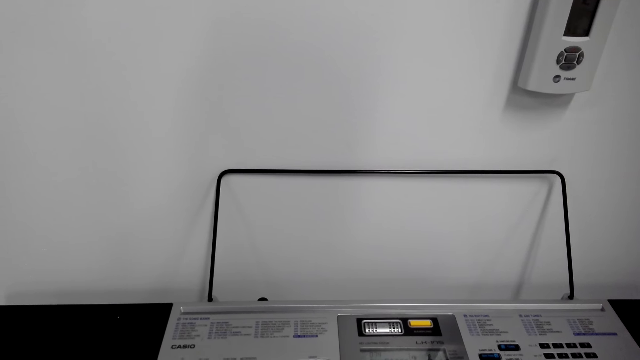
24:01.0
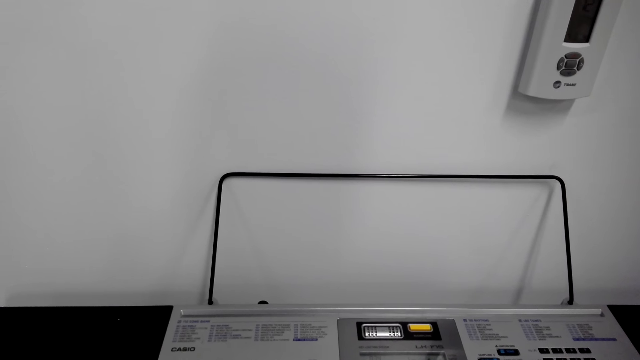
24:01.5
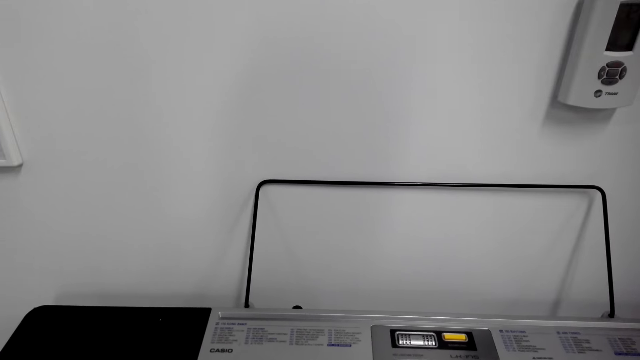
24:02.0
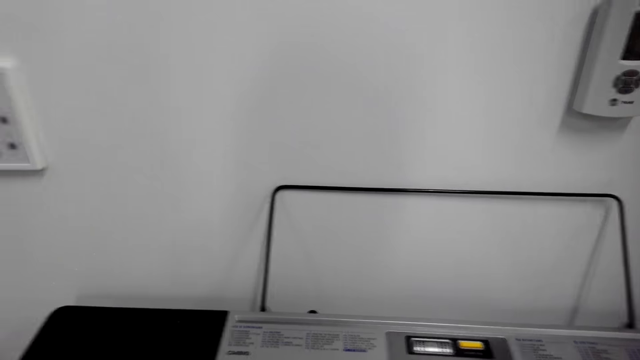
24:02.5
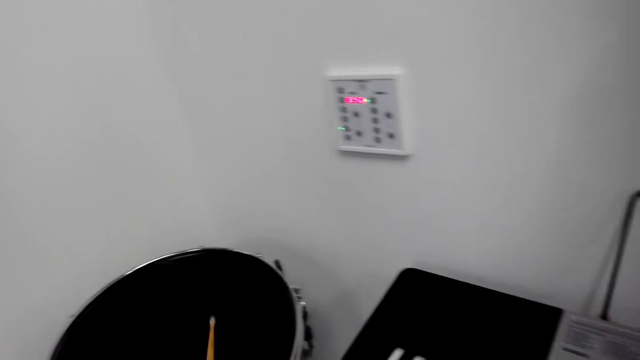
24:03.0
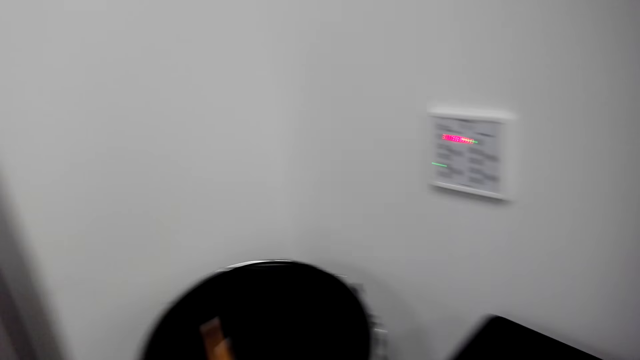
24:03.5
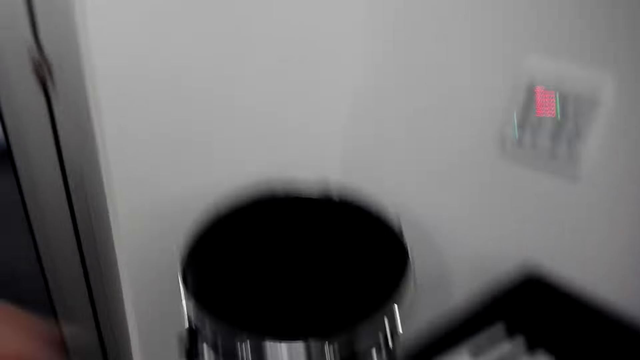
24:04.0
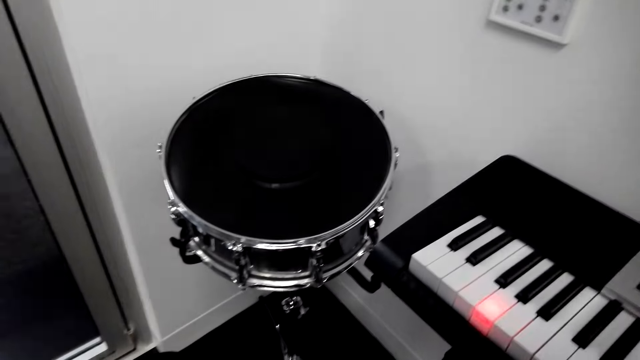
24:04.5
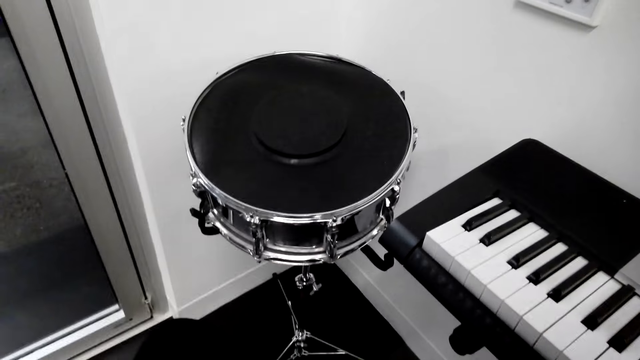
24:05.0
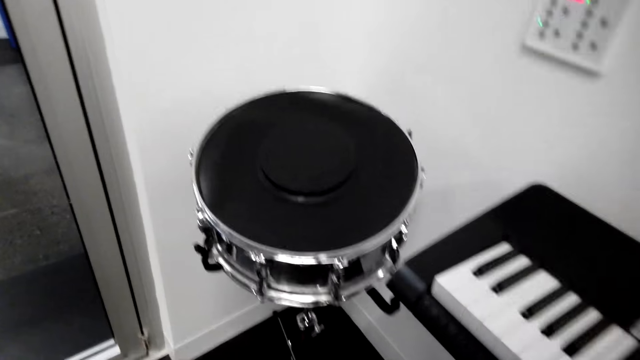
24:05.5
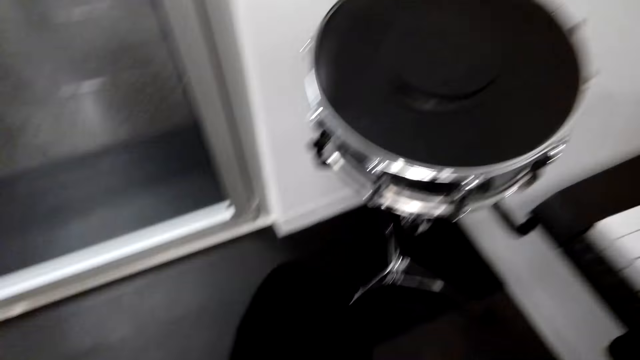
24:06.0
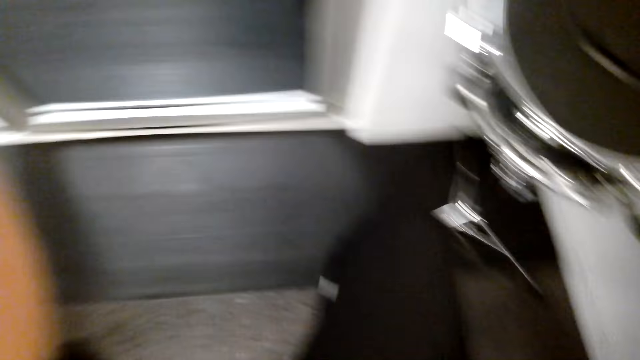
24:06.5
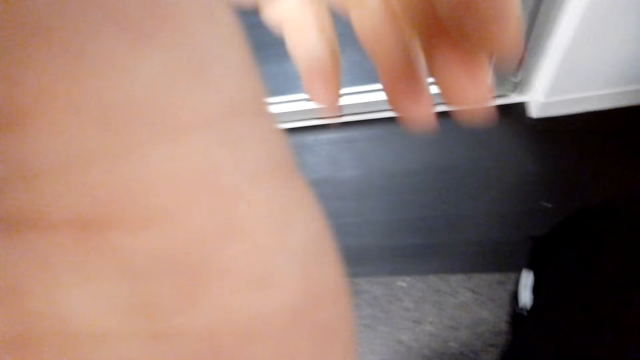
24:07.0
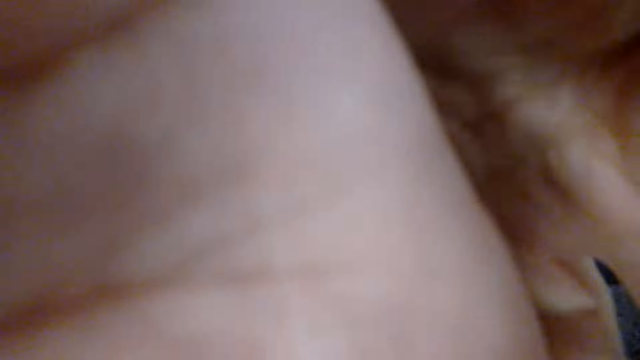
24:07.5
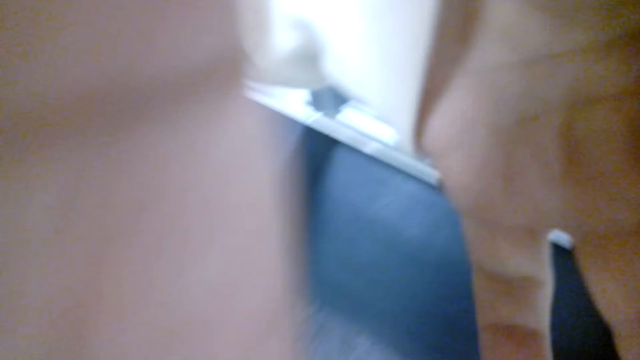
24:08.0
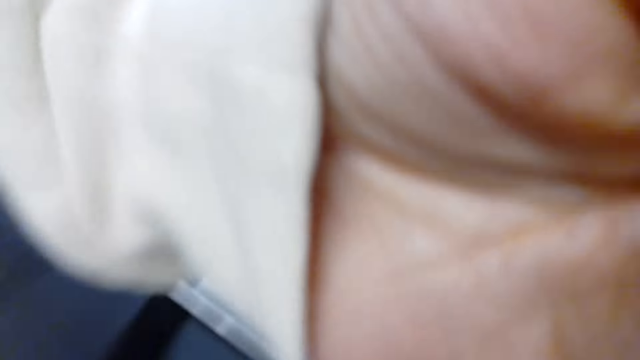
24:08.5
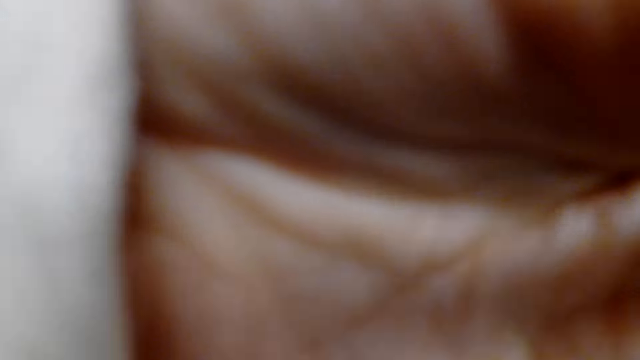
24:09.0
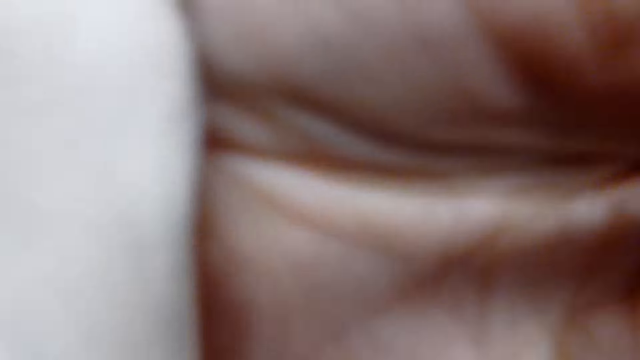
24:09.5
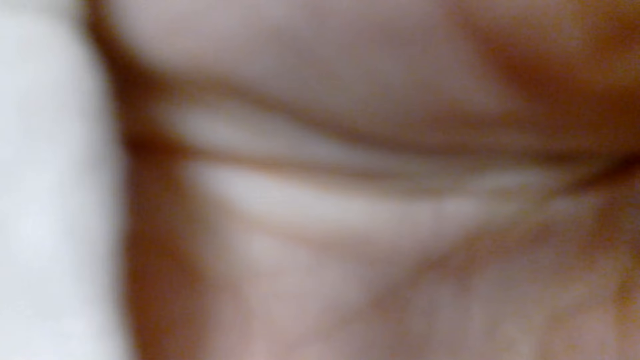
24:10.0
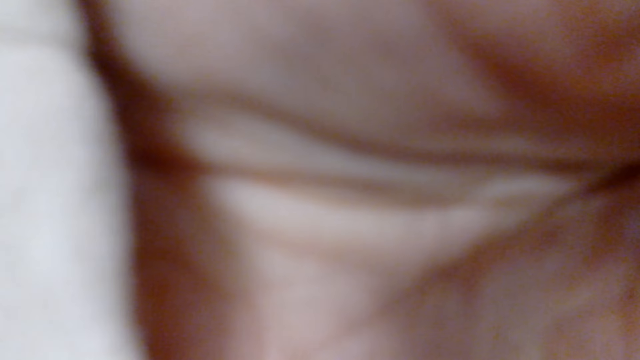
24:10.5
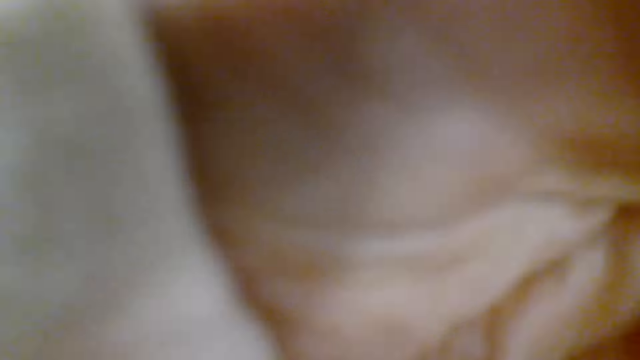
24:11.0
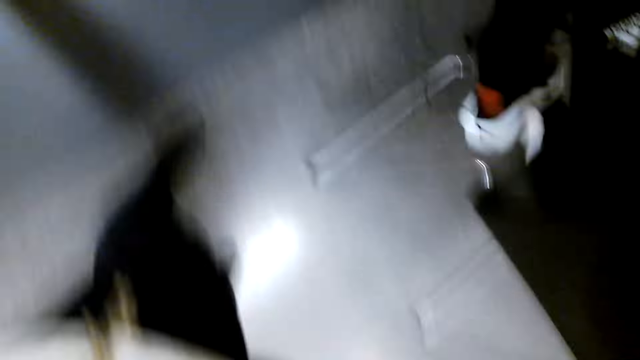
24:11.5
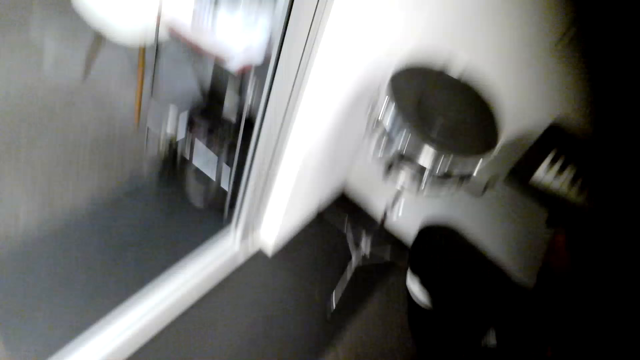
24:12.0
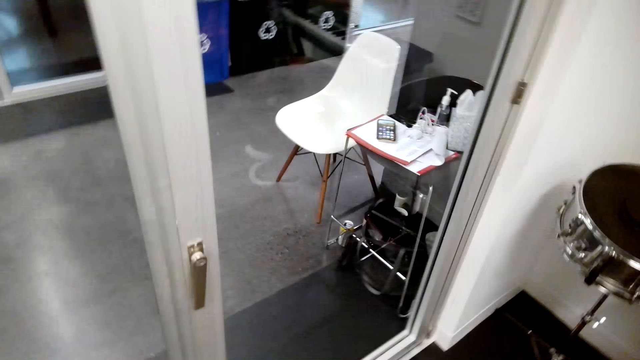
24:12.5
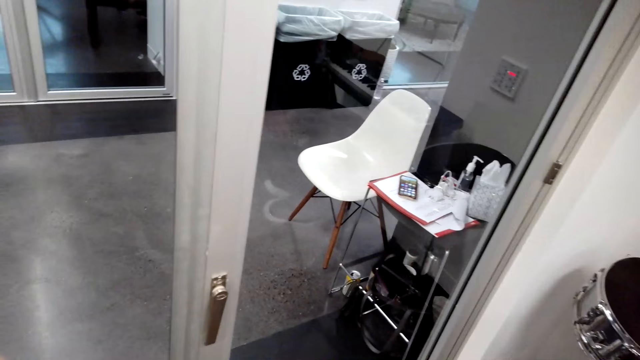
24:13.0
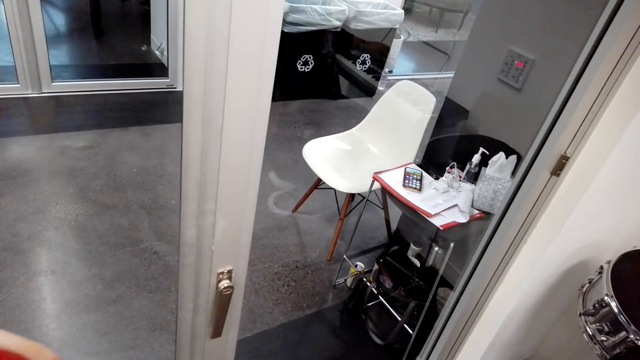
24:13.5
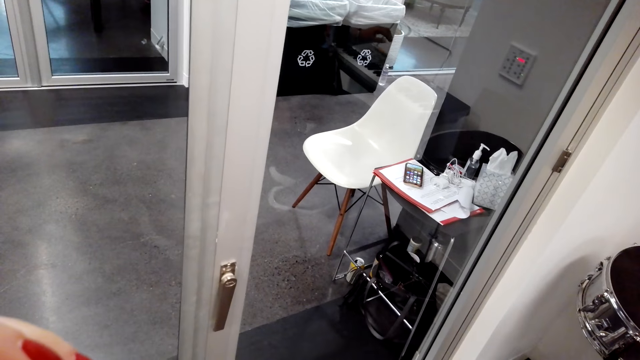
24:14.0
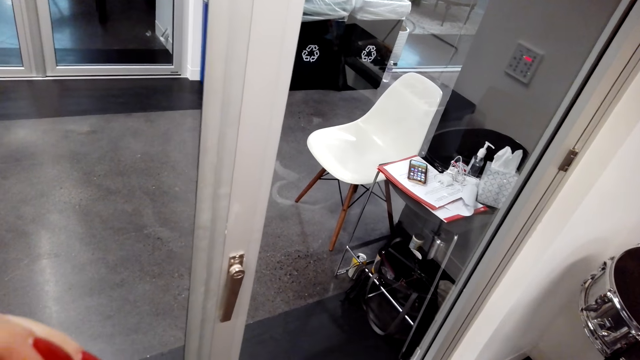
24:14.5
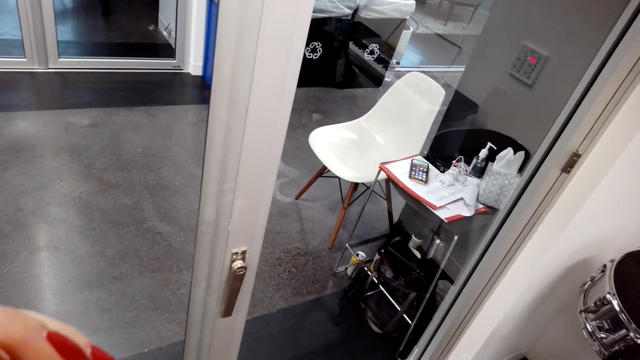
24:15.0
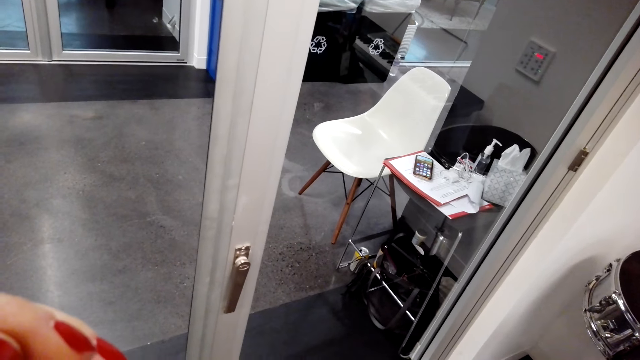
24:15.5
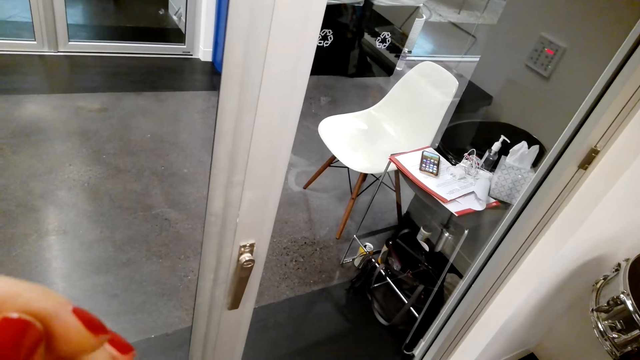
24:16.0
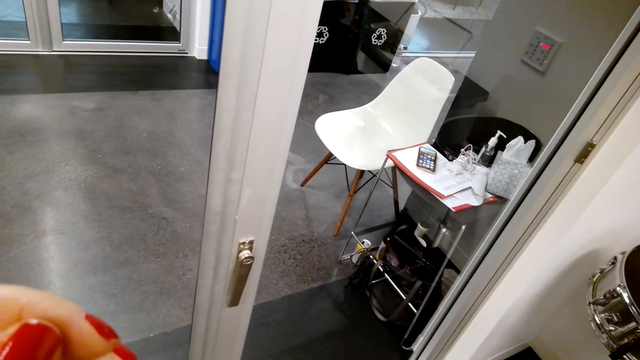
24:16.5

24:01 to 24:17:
The camera wearer stops to hit the drum. They beat the drum. They turn to the side. They raise a hand and touch the camera. They turn to the side.
